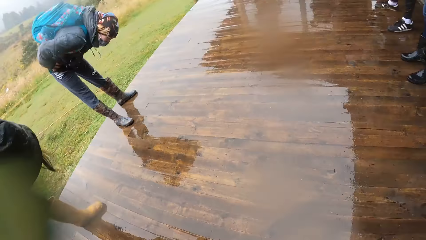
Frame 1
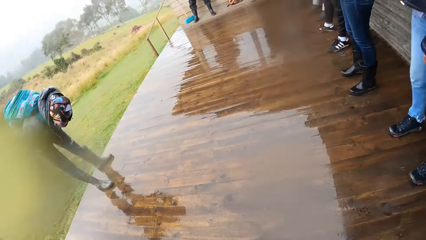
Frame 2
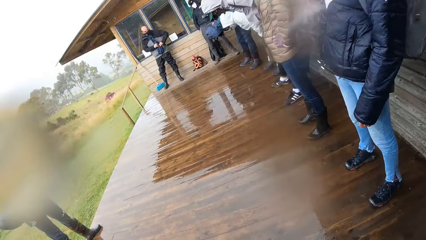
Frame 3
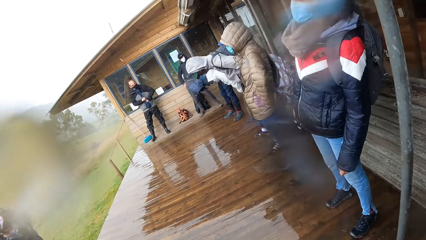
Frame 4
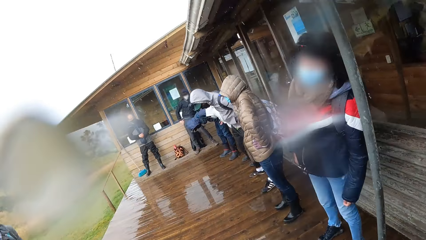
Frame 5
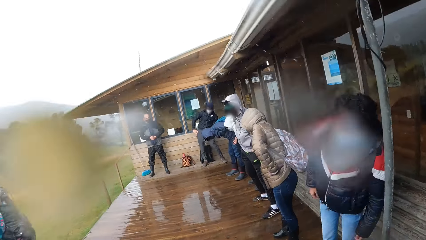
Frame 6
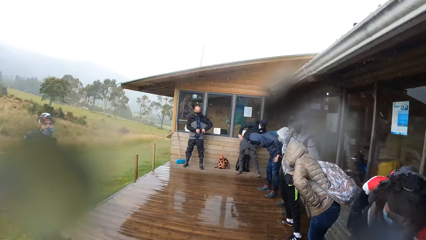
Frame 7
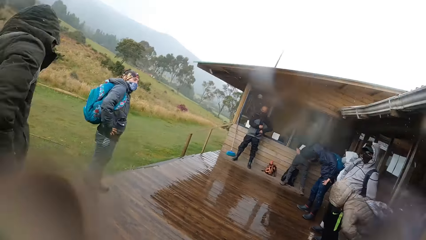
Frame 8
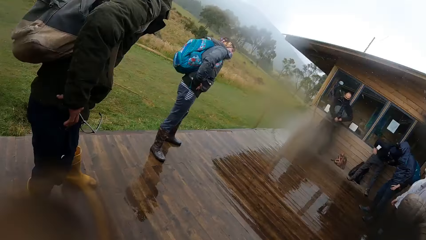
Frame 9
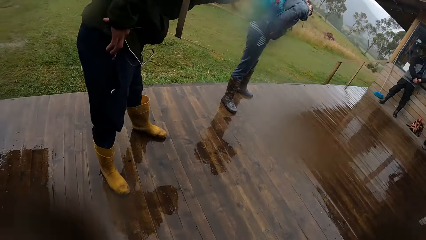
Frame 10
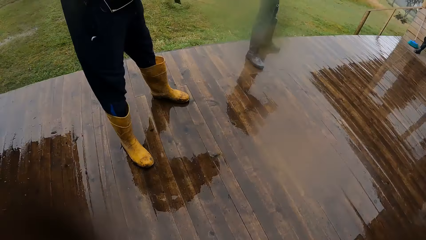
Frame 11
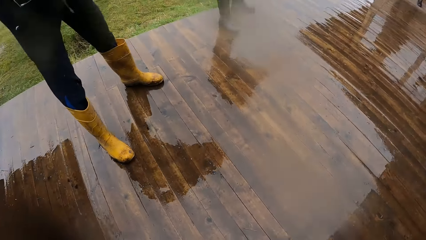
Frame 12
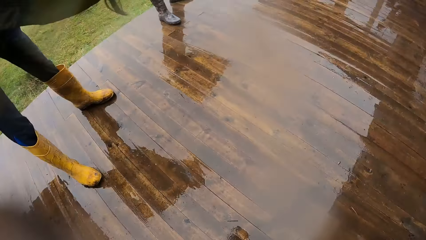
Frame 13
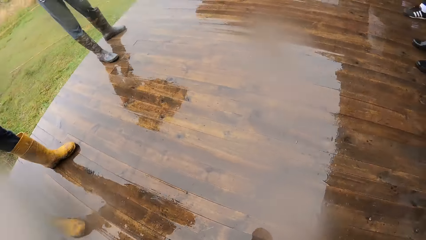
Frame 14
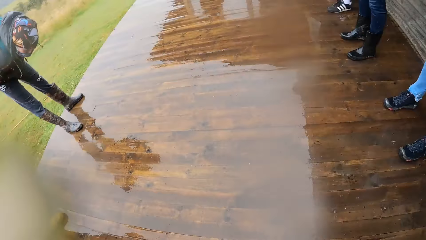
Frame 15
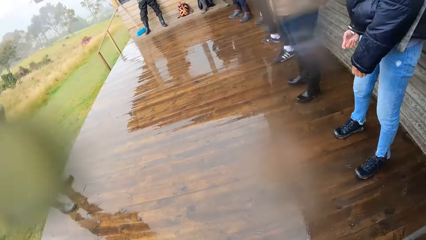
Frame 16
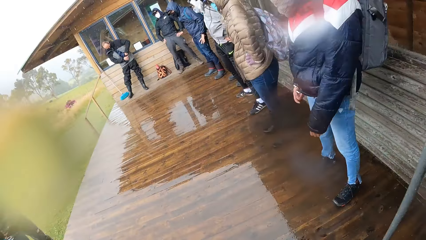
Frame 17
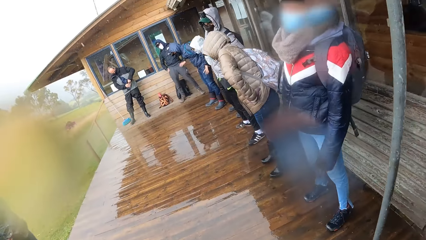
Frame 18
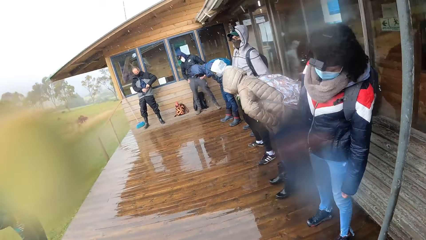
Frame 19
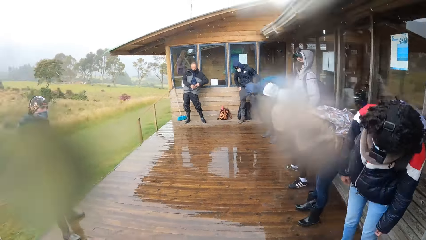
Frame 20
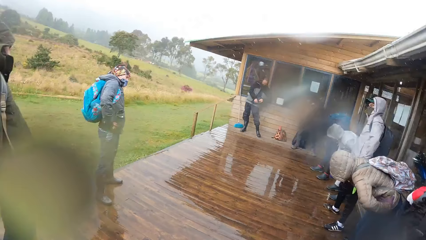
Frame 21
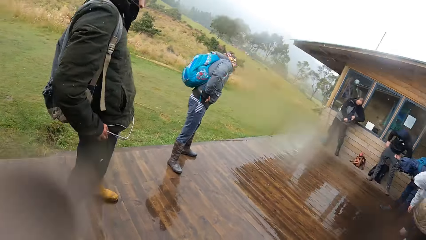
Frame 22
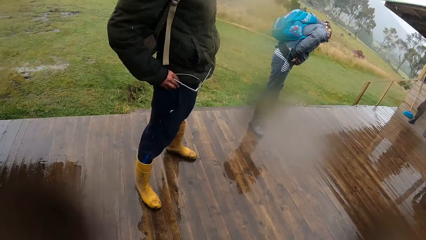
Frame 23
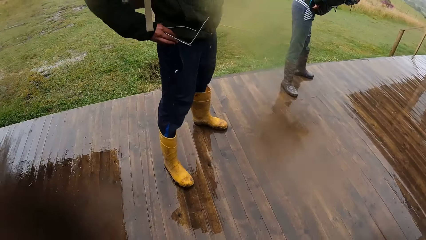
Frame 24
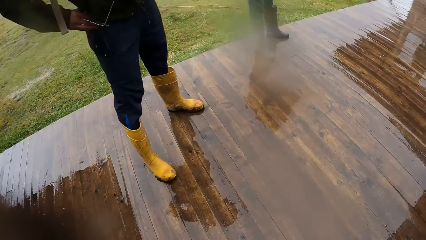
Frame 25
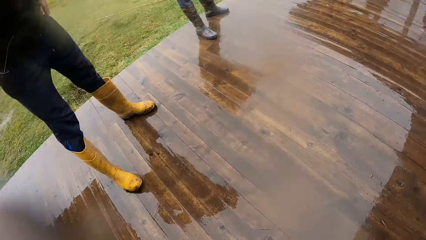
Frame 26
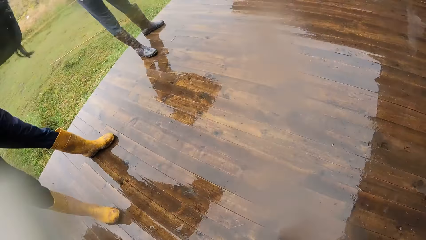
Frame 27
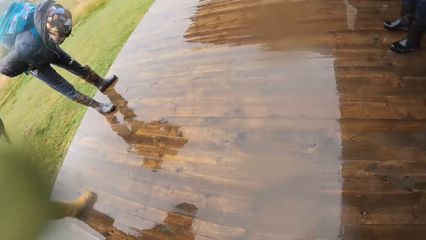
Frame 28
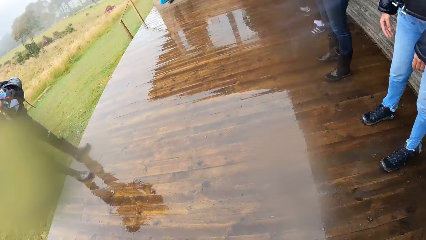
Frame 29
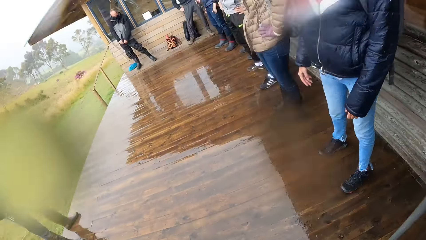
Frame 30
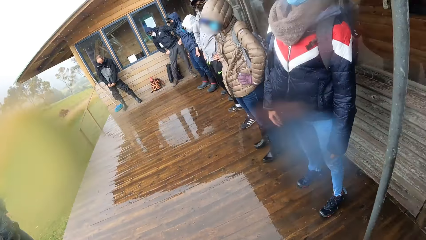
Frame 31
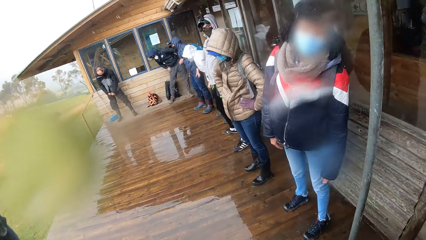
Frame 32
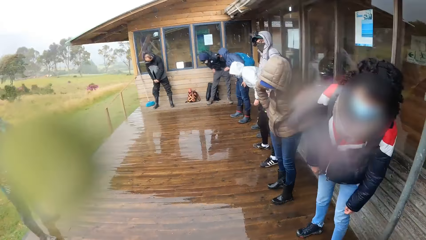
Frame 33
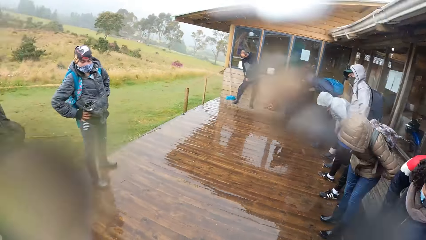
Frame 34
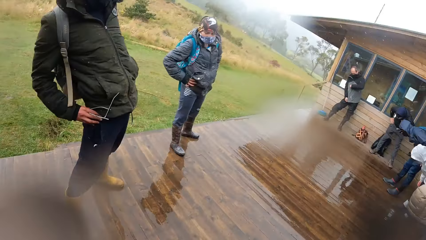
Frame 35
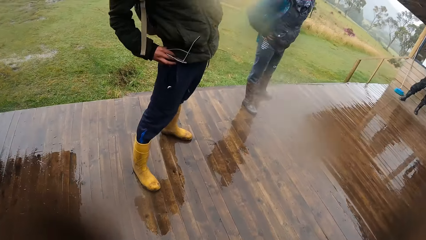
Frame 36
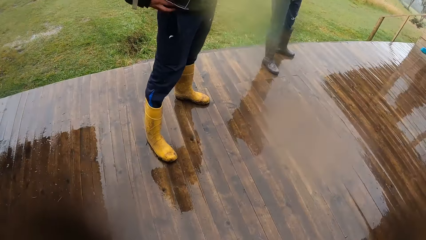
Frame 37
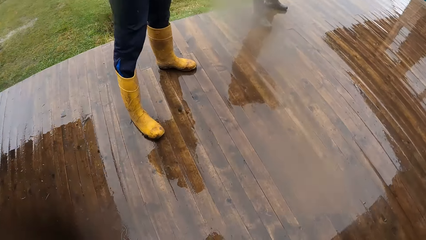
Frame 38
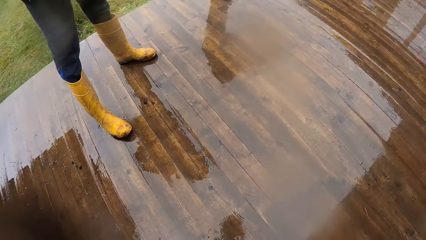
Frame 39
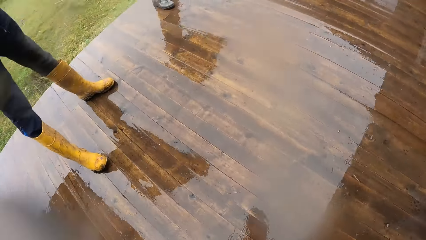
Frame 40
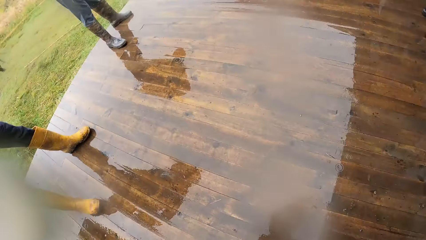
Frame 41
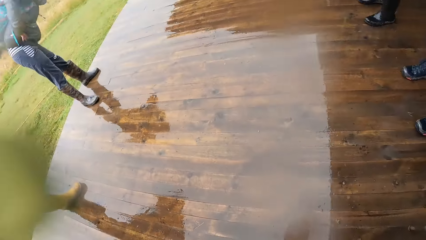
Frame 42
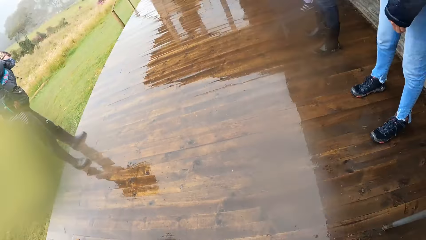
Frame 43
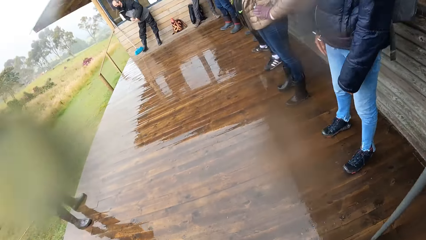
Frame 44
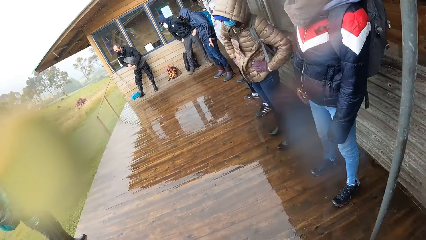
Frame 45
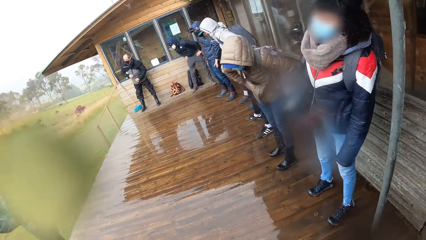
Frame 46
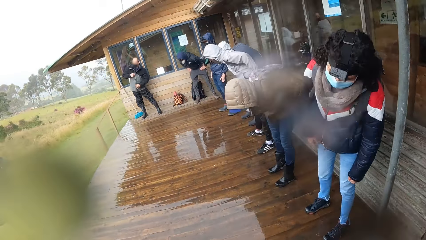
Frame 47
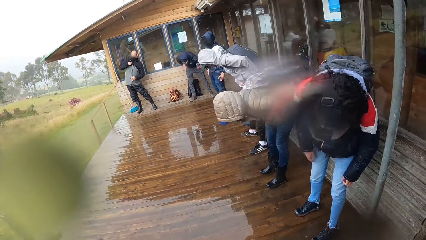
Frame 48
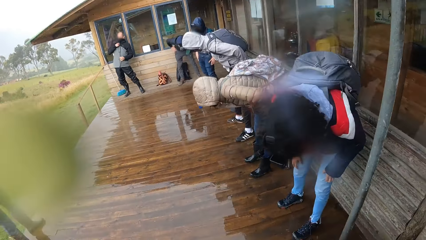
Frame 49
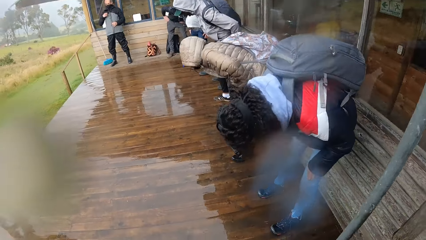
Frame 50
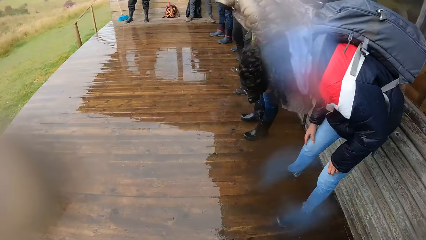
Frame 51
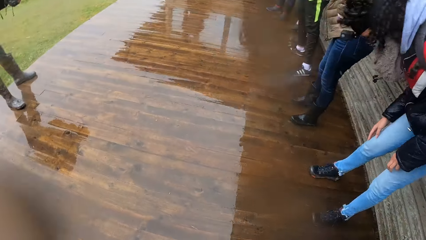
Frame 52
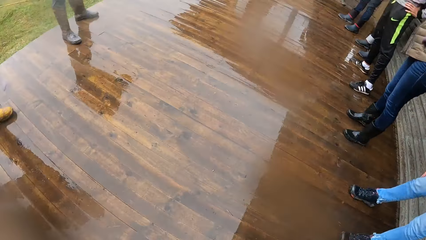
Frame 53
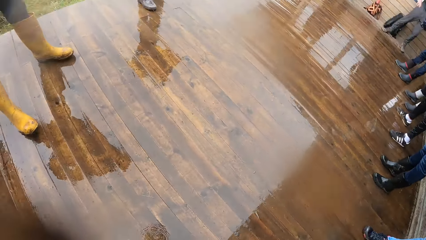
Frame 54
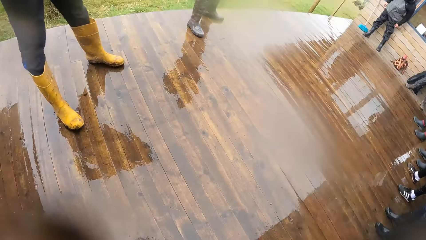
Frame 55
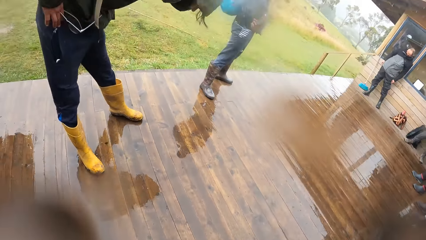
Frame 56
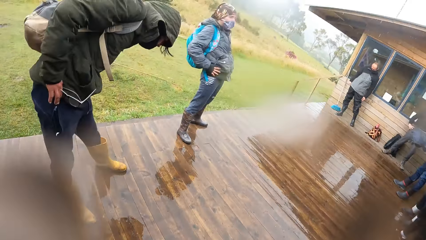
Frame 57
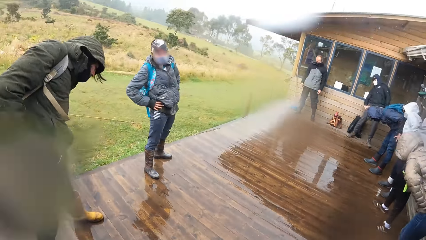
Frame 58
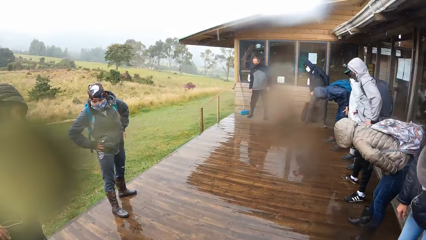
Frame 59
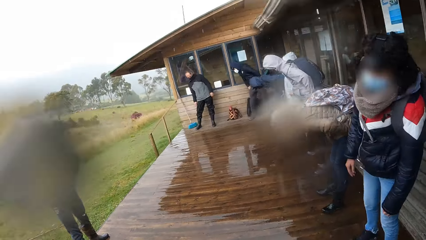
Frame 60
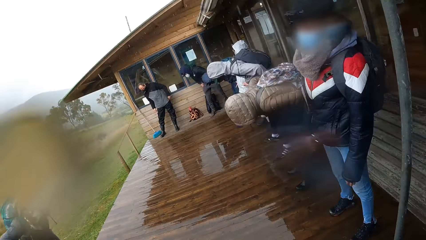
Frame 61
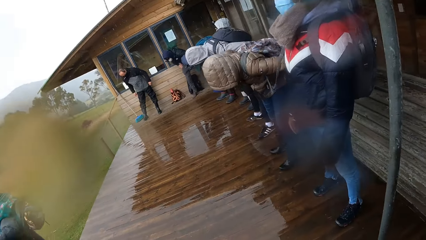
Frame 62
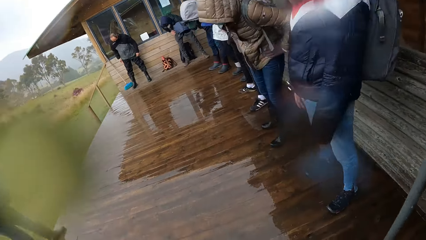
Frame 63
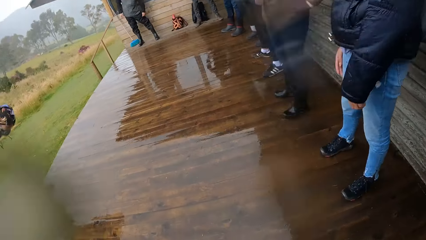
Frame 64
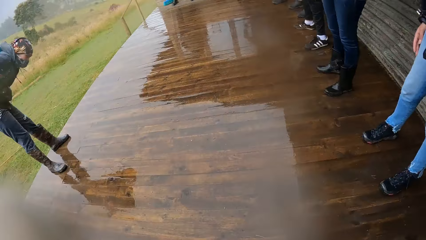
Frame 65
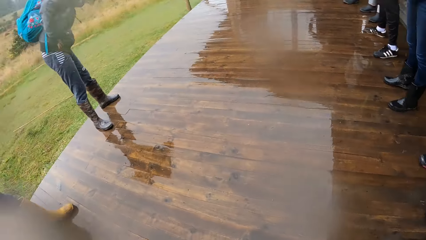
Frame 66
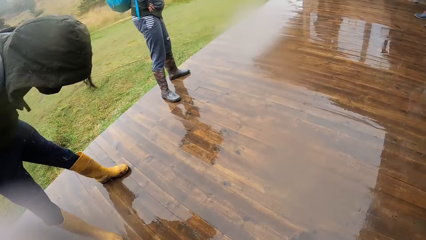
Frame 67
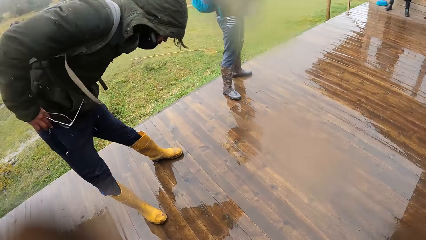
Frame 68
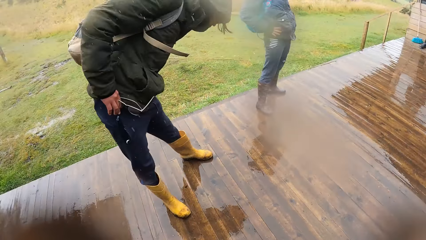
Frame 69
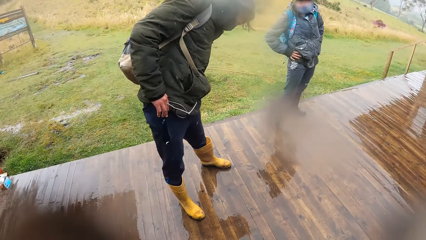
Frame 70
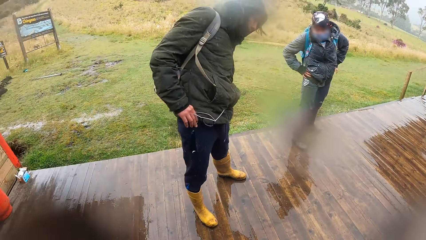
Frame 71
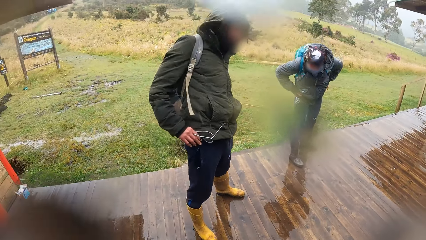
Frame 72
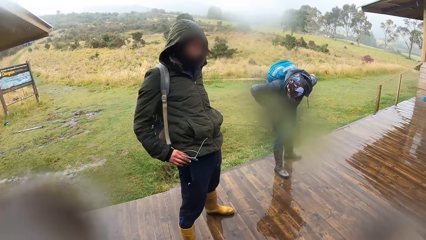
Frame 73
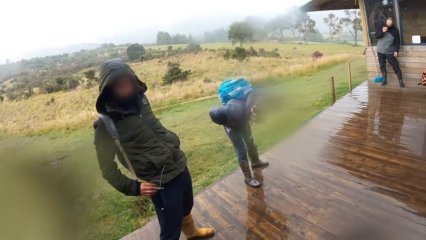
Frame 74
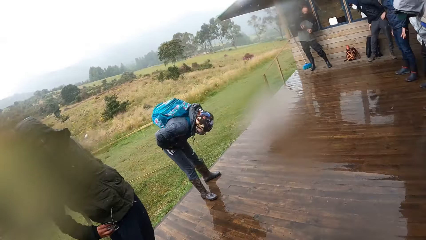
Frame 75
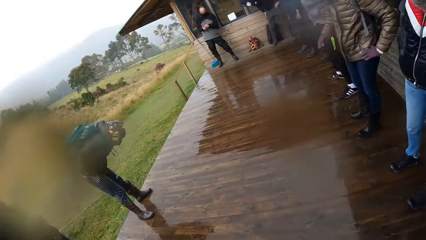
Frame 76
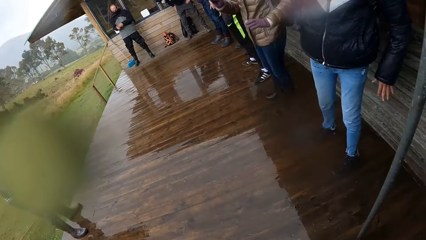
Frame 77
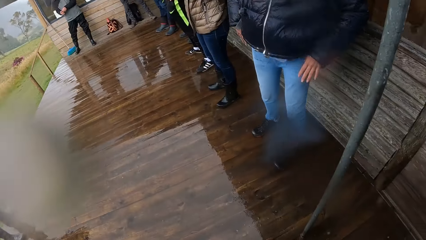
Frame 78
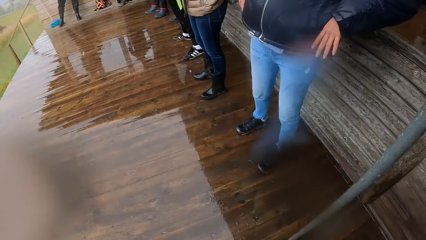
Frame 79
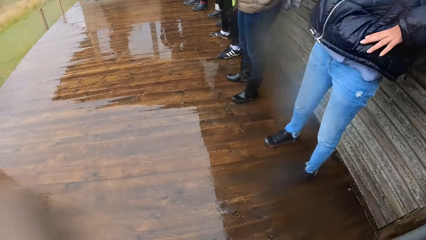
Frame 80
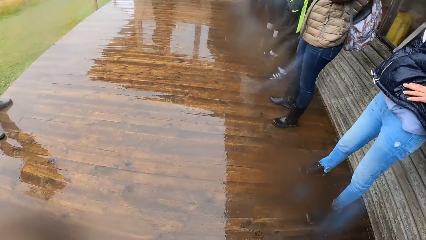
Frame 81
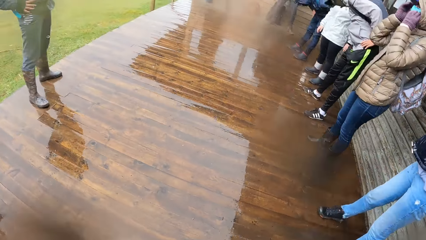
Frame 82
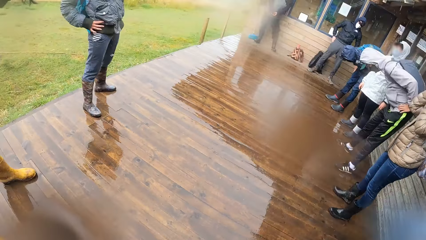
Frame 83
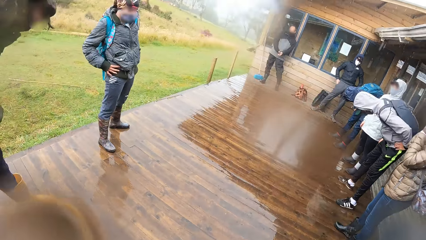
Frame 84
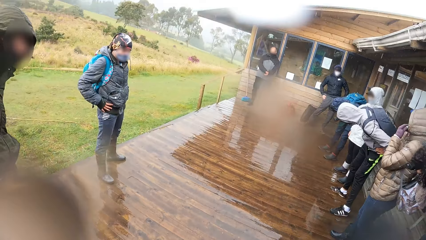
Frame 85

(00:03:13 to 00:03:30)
The camera wearer looks around the veranda. A man rotates his upper body. Another man rotates his upper body.
